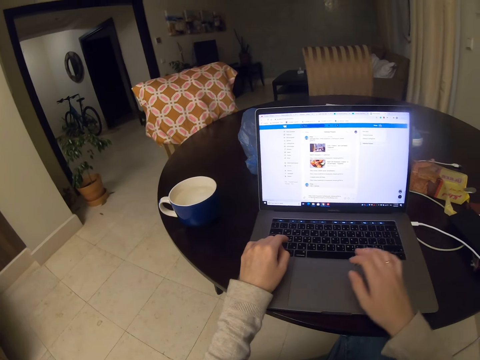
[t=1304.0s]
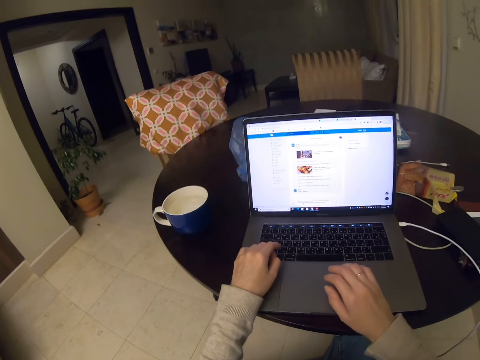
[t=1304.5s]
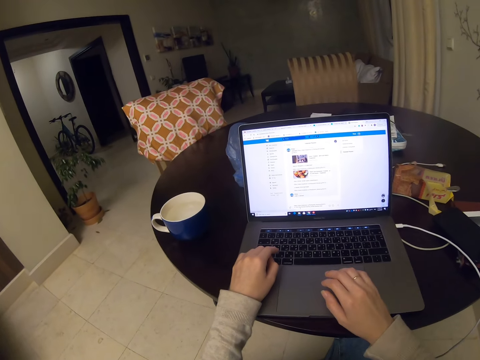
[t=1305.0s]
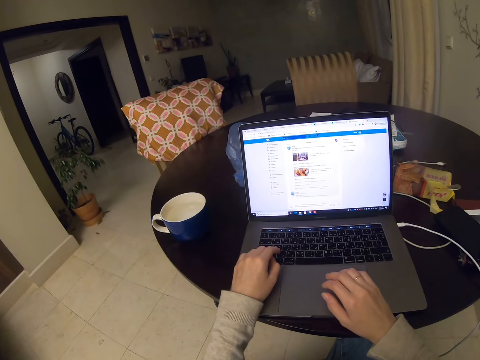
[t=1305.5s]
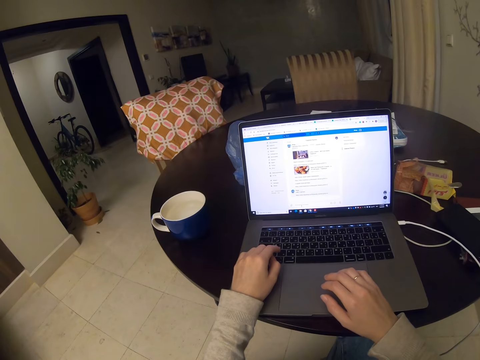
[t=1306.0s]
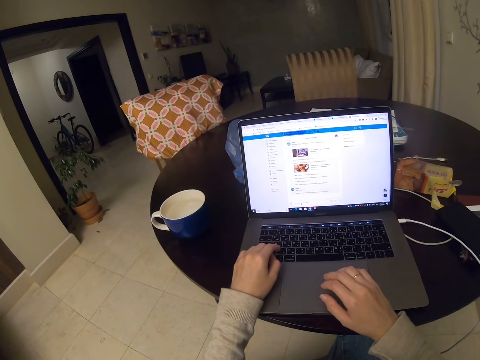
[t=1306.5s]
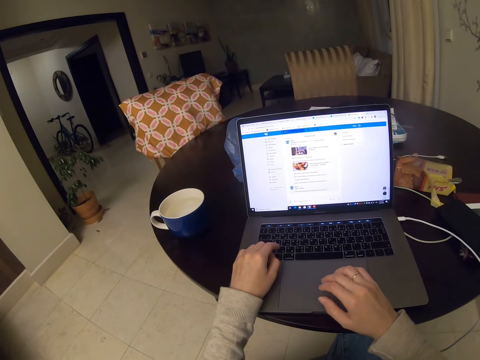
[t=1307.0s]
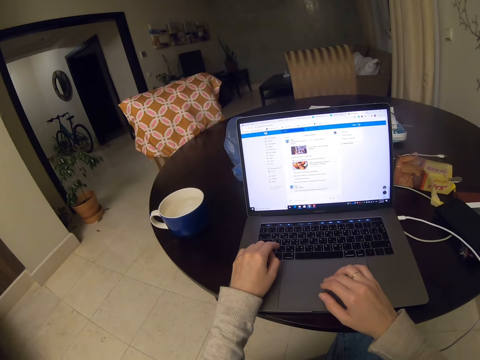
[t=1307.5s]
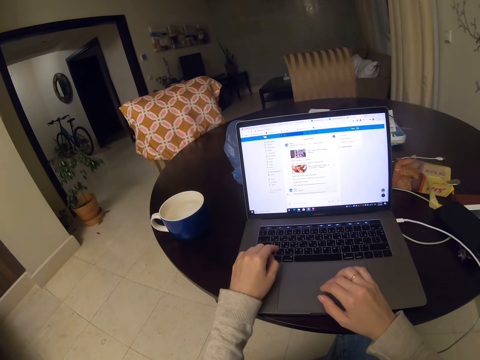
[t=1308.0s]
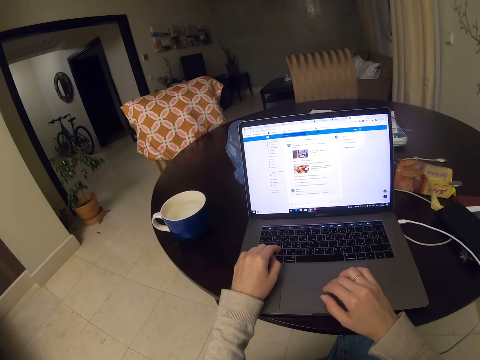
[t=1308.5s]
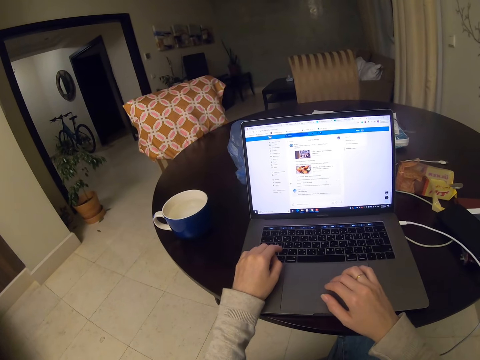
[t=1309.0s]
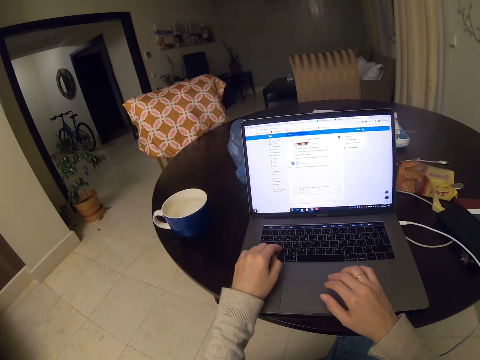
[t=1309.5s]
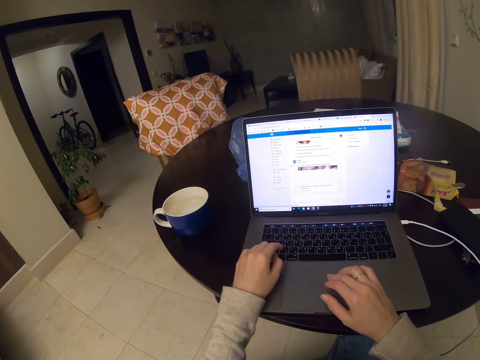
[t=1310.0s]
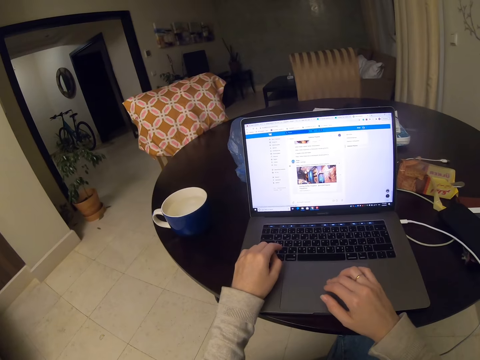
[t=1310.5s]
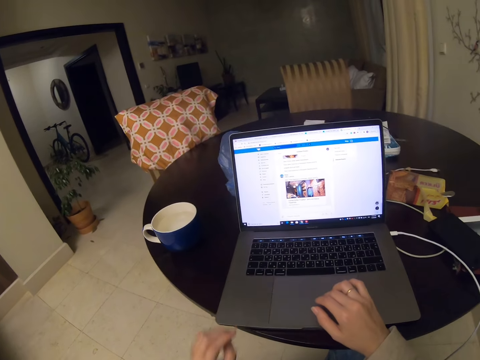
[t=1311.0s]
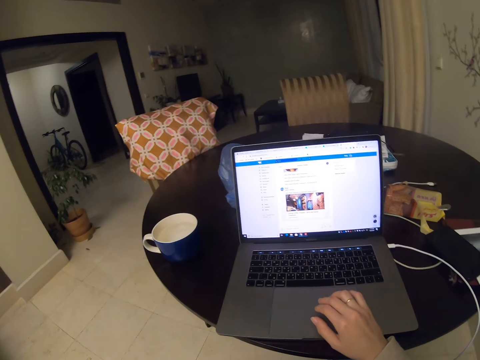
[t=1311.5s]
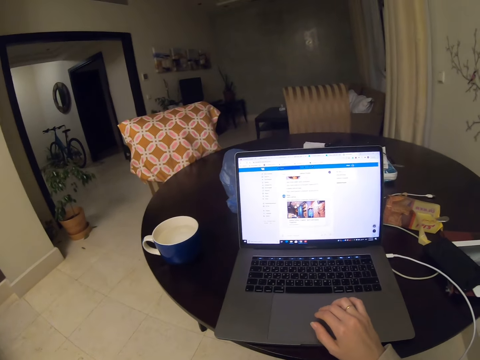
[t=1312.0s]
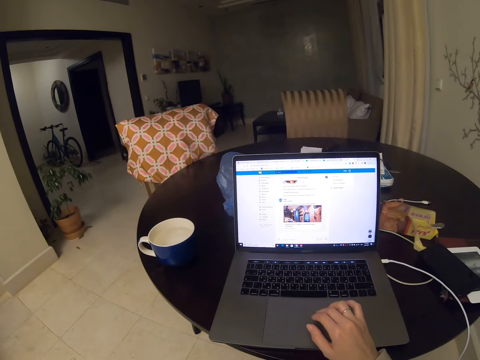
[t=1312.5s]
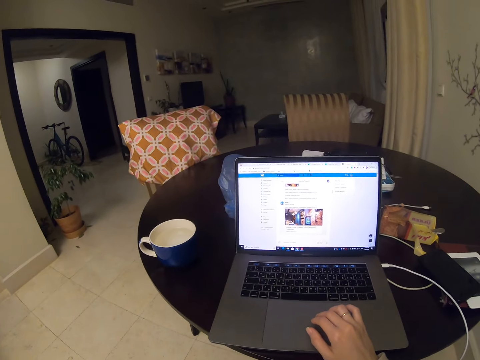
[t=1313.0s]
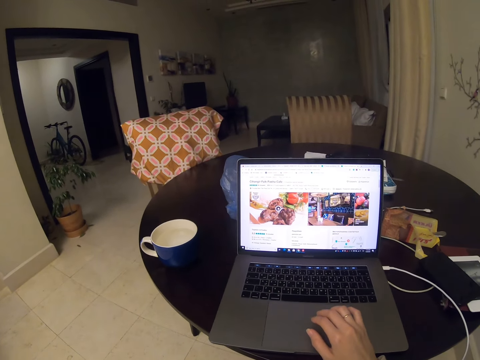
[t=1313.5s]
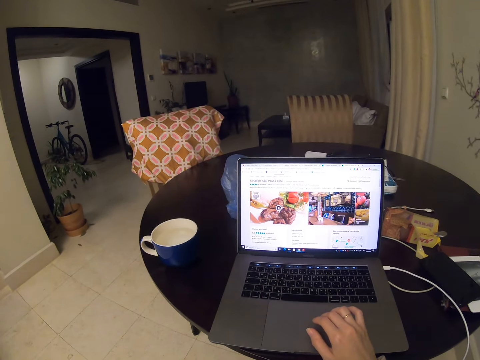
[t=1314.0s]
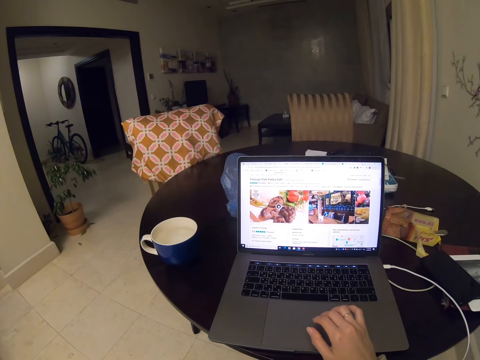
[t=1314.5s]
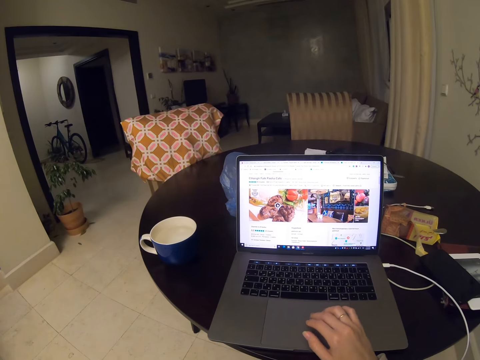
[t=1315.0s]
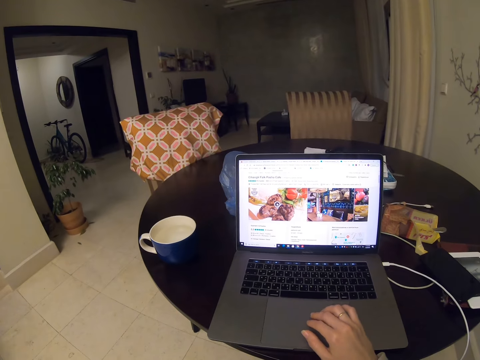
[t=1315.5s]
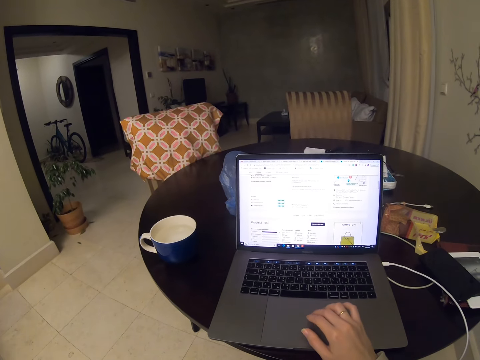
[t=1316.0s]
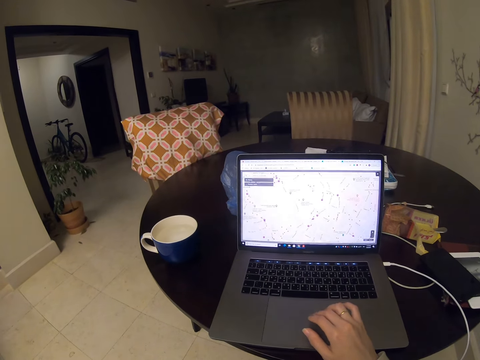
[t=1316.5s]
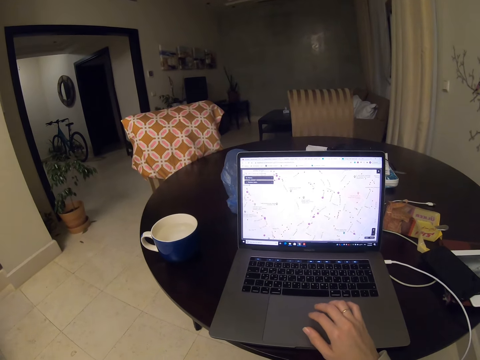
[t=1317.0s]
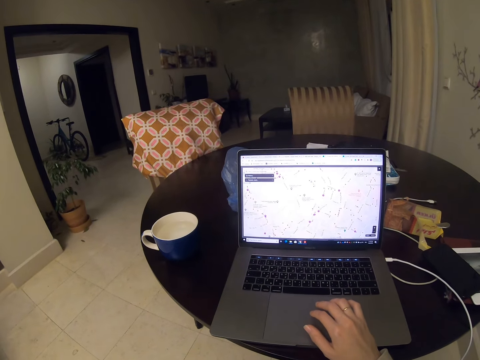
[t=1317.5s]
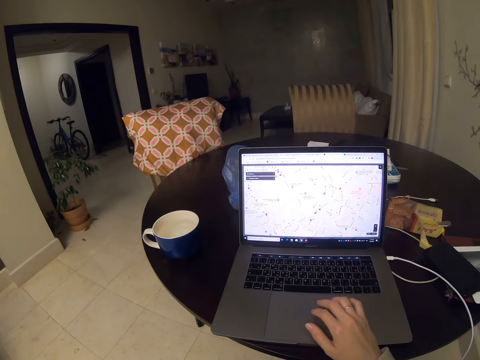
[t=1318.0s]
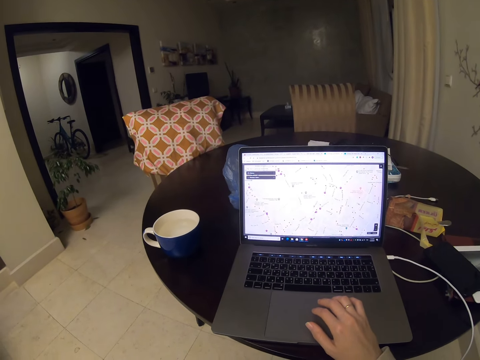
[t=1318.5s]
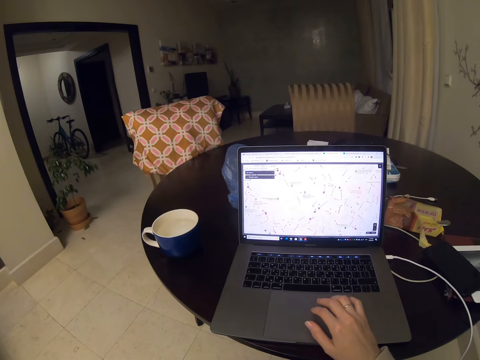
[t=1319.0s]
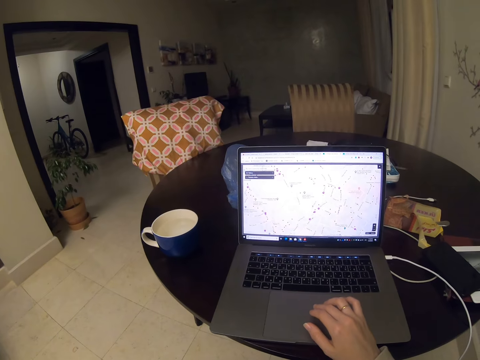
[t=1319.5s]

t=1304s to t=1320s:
The camera wearer drags the touch pad on the laptop. They move their hand. They use the laptop.

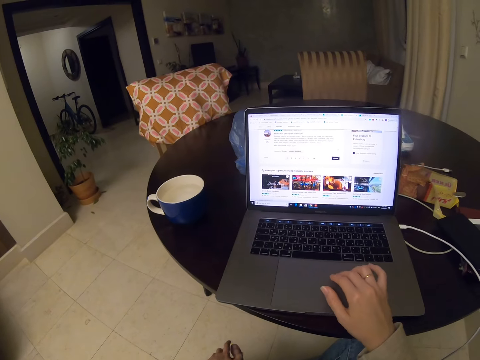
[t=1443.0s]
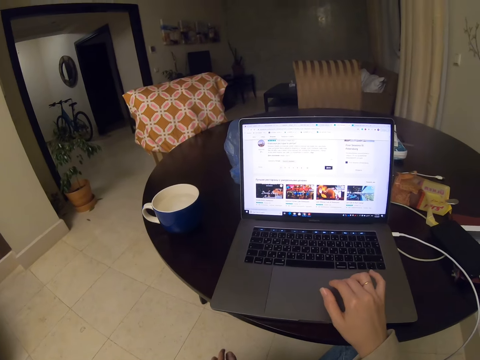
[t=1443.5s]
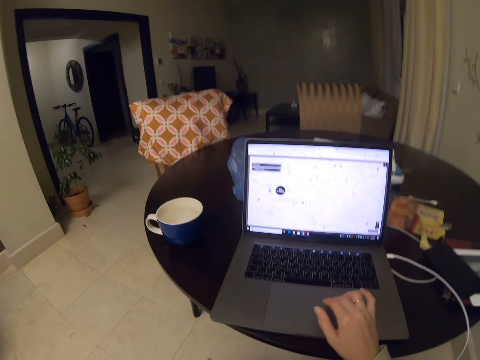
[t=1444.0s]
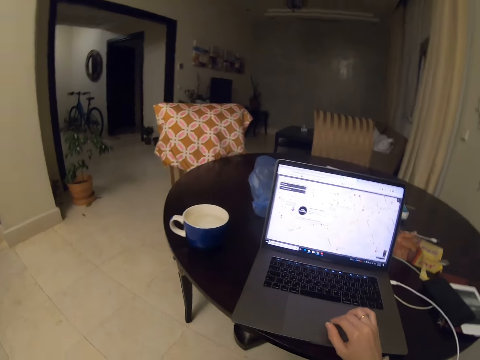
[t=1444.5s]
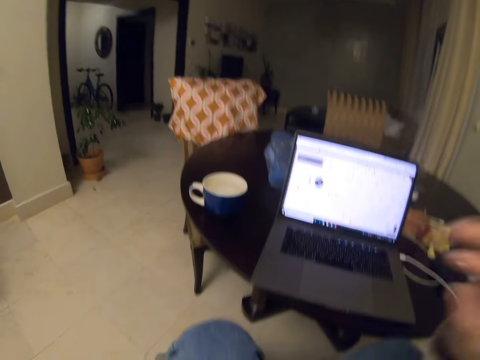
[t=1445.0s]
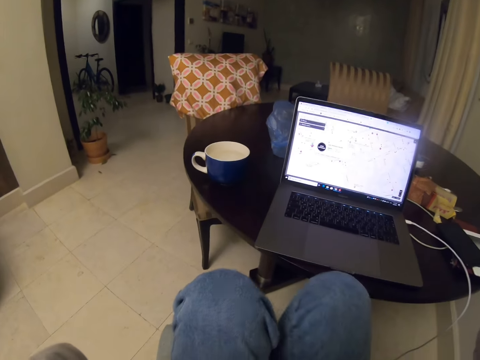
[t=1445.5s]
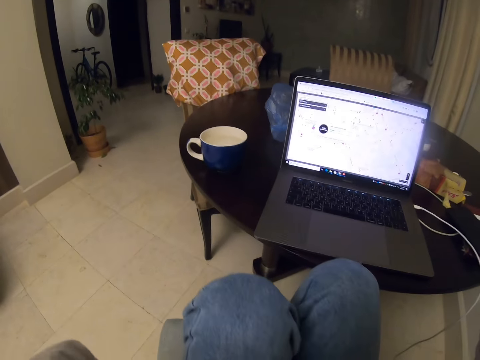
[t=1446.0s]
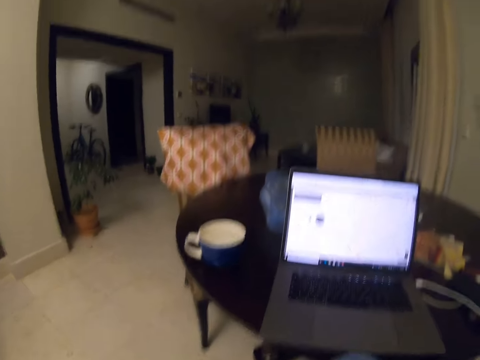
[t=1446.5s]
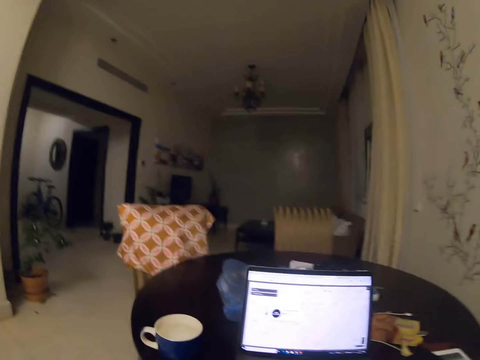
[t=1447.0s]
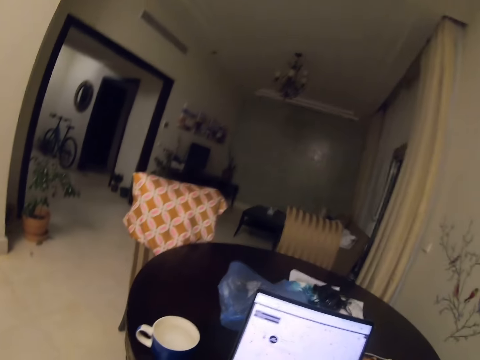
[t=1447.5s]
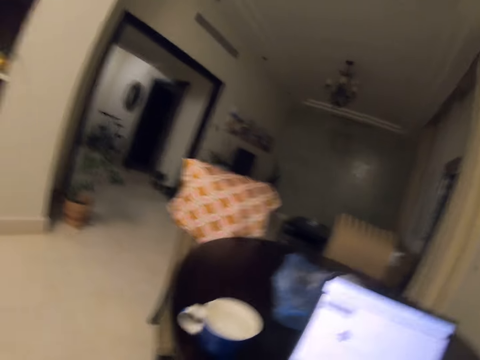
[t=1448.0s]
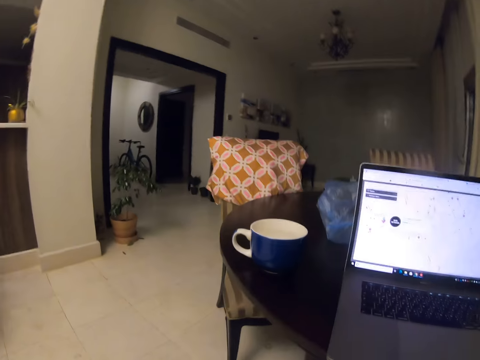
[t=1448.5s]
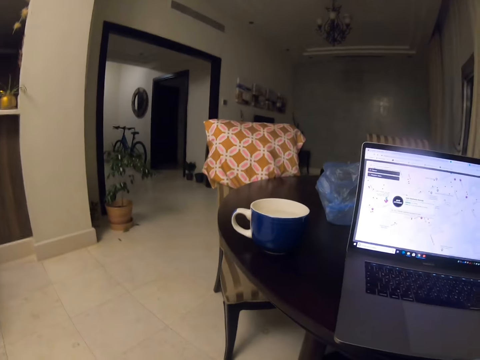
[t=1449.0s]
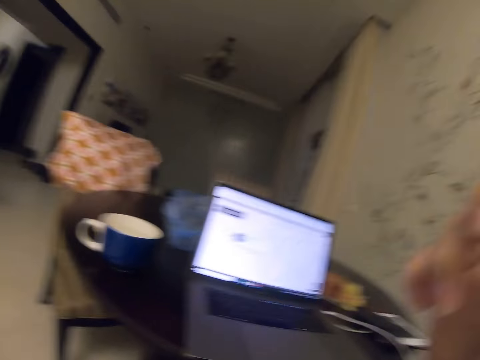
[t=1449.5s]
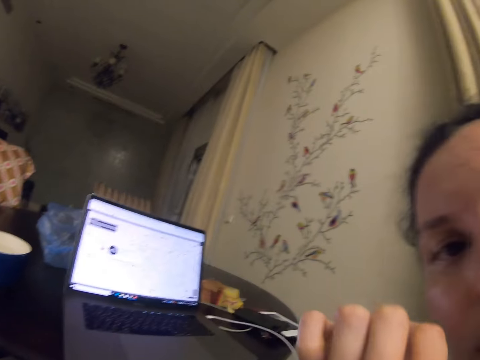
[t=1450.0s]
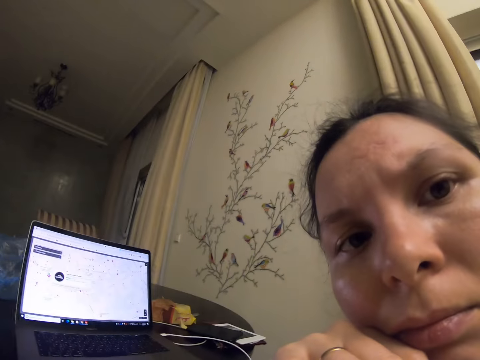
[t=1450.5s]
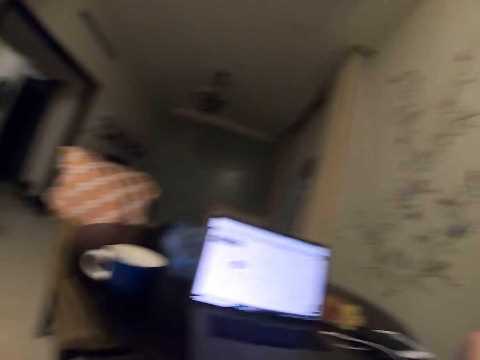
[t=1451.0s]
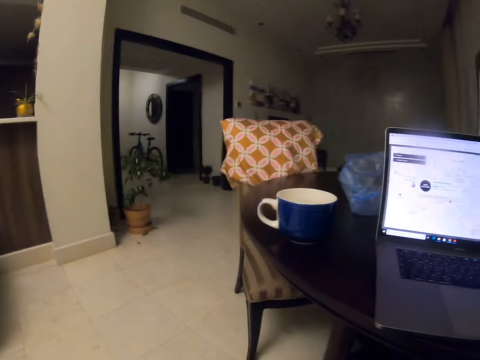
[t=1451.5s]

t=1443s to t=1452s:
The camera wearer looks around the room. They move their hand. They stare at the camera. They move their hand. They look around the room.
